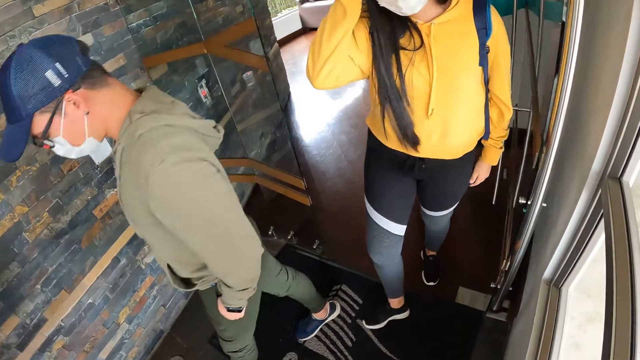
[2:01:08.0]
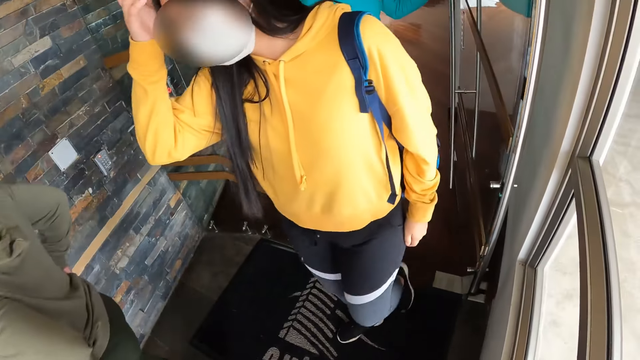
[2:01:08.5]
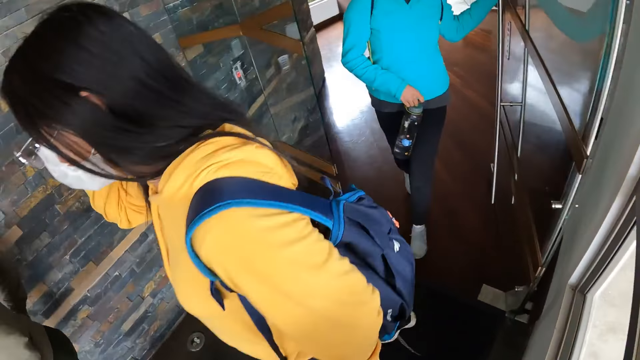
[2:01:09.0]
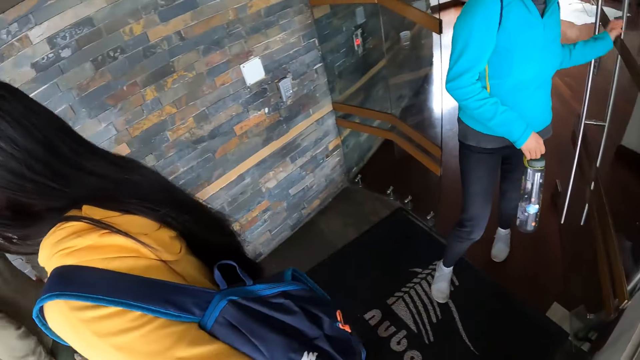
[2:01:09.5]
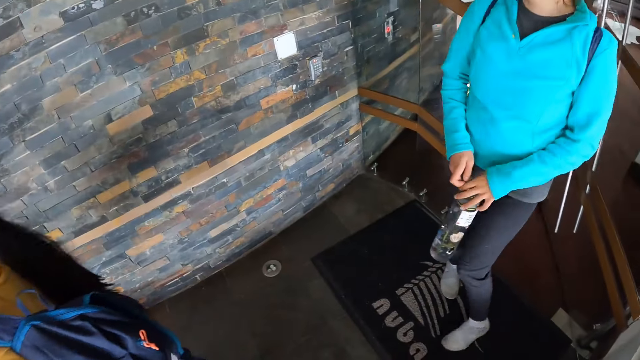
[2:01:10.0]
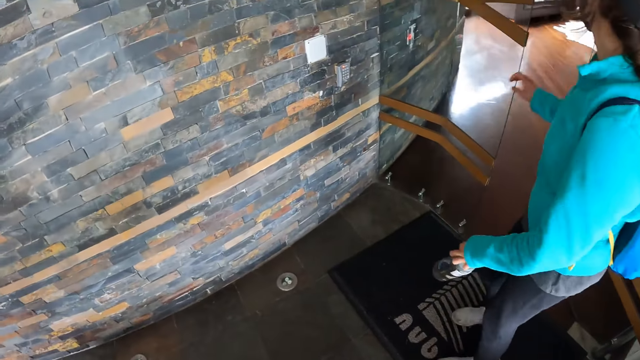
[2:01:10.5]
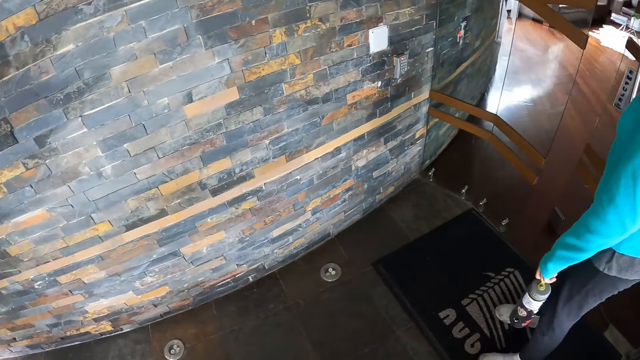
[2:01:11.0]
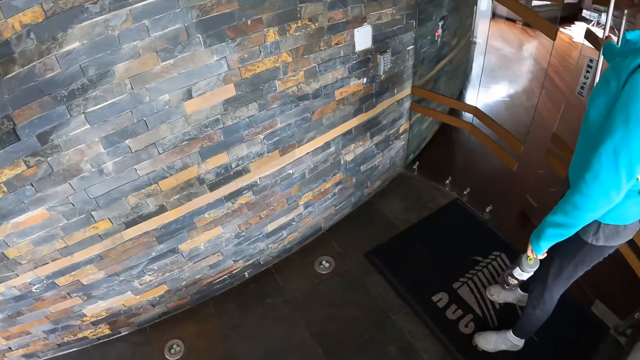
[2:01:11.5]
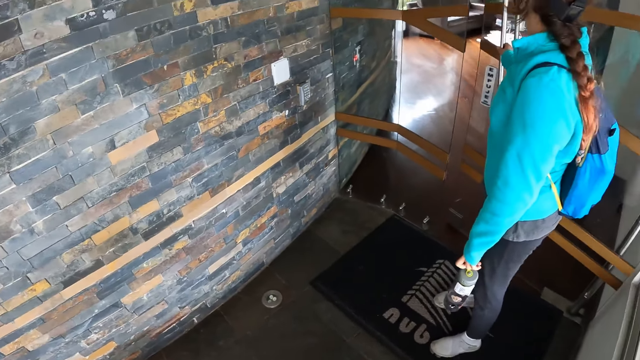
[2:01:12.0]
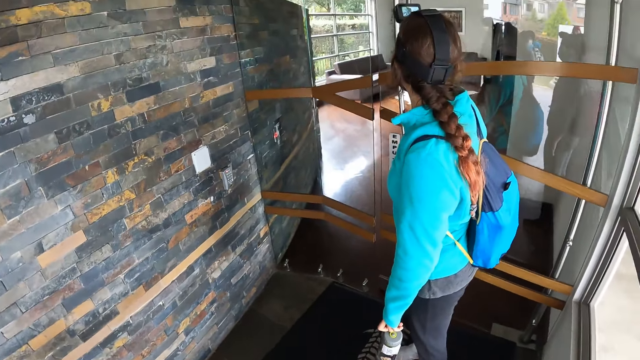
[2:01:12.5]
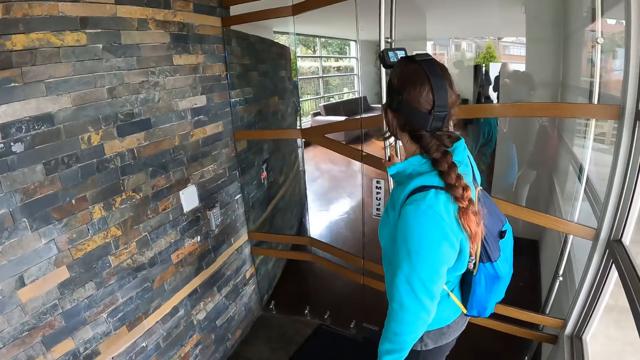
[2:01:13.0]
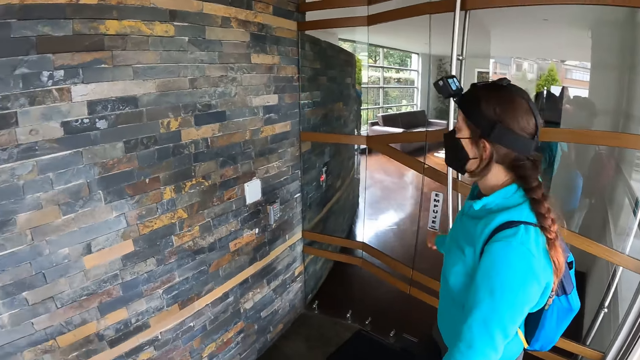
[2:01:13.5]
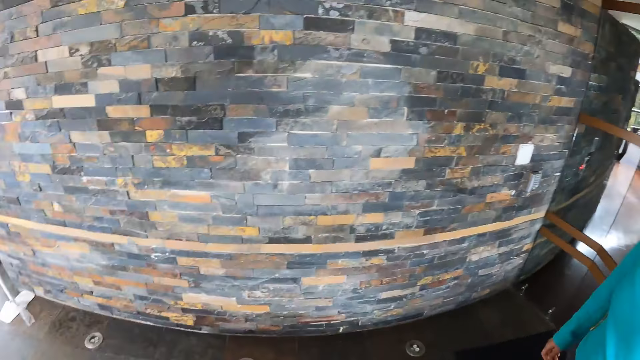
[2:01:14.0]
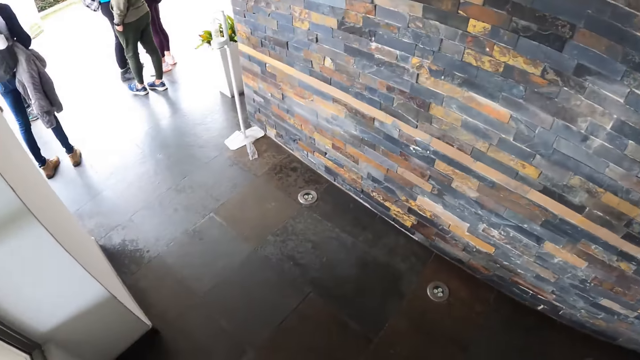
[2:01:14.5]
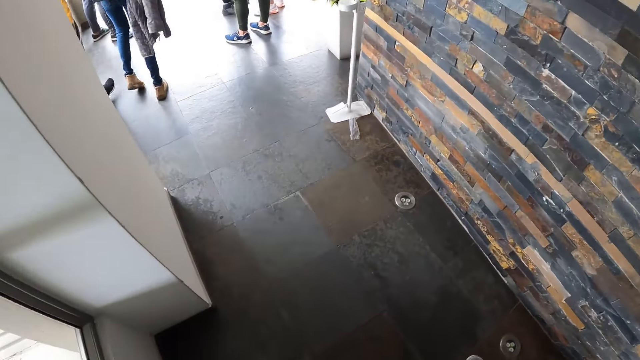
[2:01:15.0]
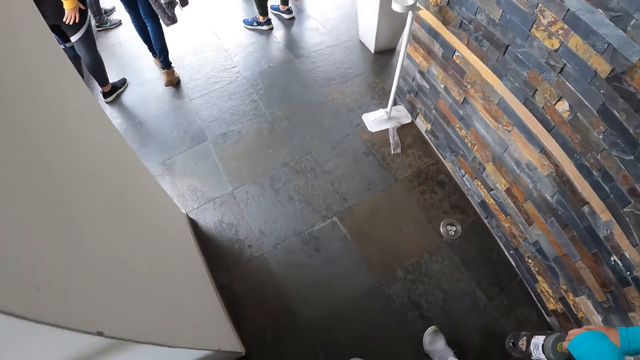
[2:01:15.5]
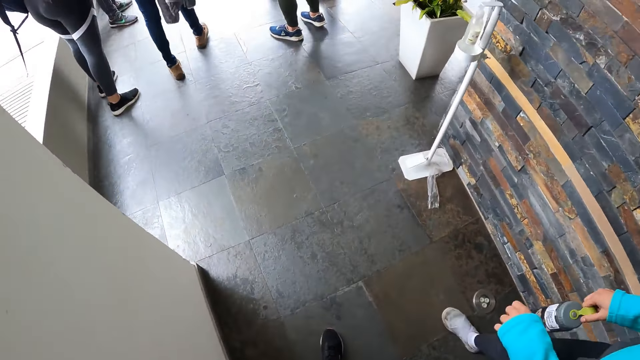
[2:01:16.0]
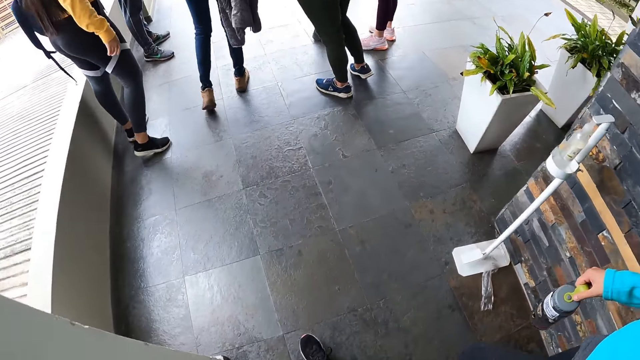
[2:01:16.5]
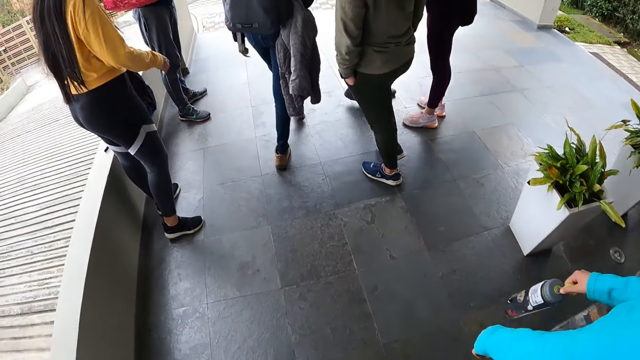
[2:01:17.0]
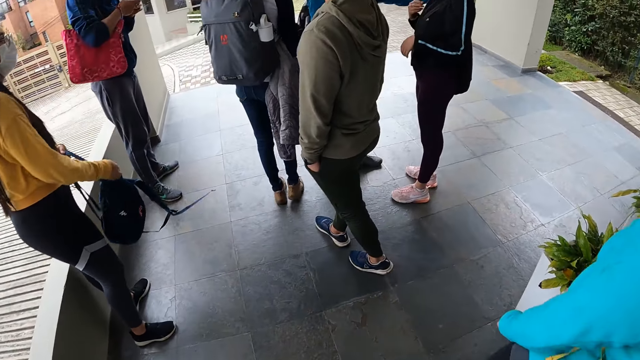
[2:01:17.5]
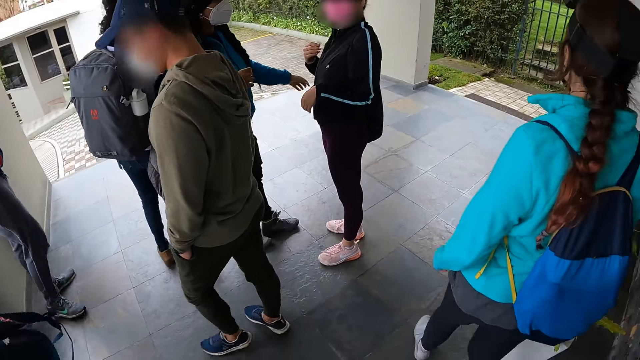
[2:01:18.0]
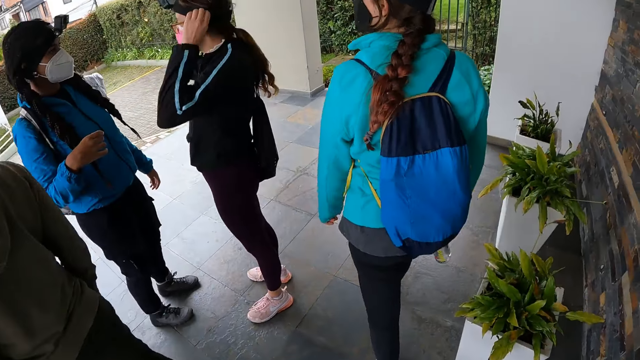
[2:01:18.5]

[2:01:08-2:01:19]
The woman closes a door with her left hand. The woman passes the water bottle to her left hand. The woman closes the door with her right hand. The woman walks at the verandah. The camera wearer walks at the verandah.

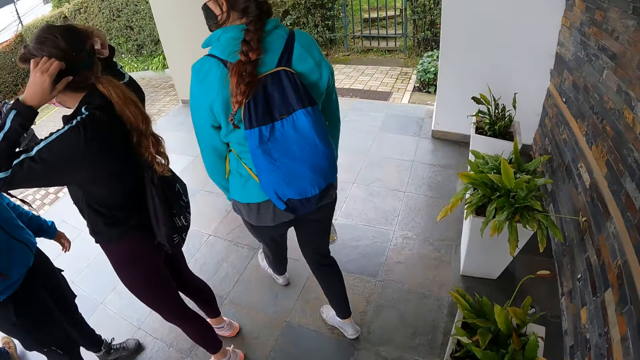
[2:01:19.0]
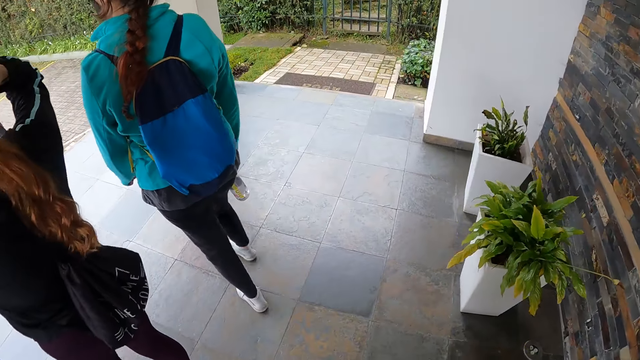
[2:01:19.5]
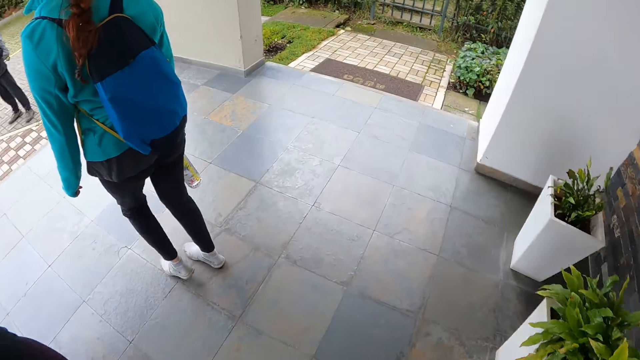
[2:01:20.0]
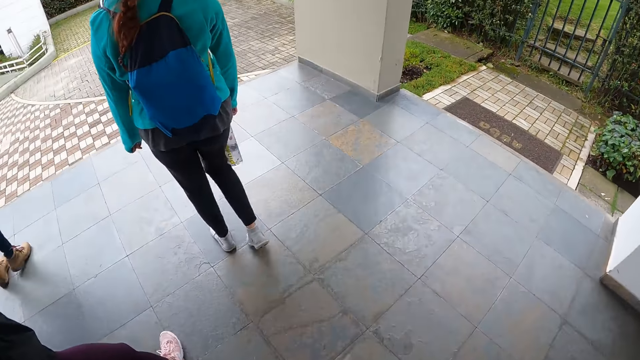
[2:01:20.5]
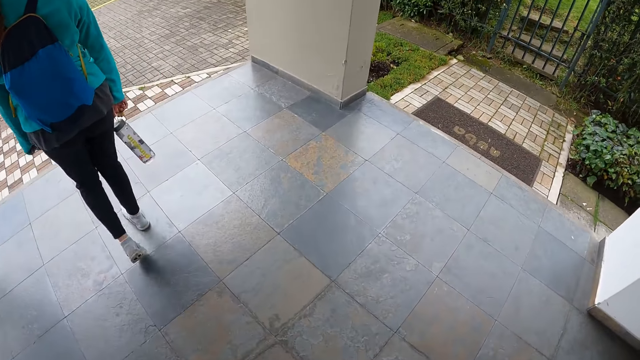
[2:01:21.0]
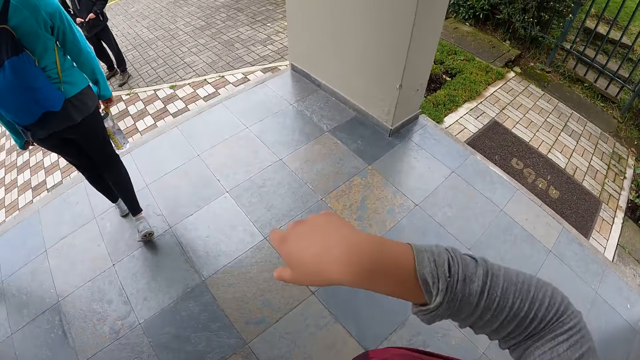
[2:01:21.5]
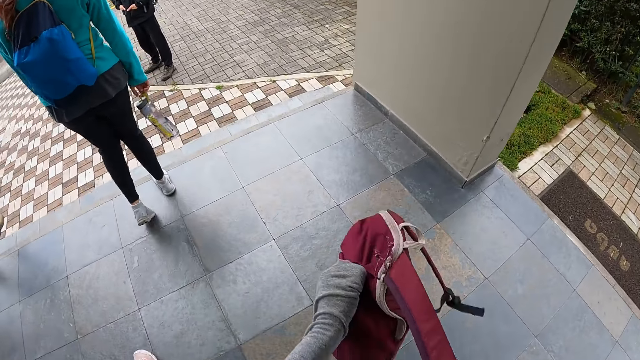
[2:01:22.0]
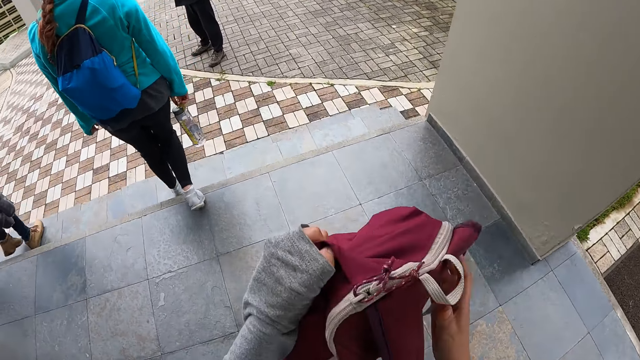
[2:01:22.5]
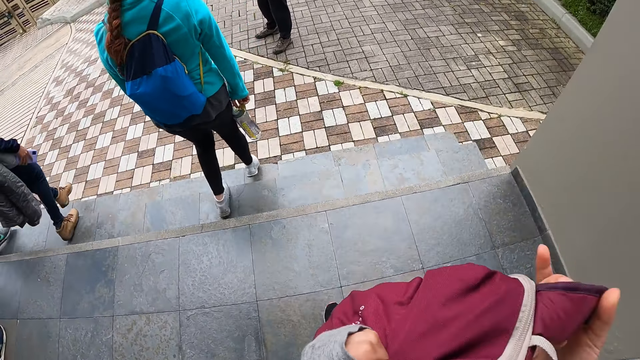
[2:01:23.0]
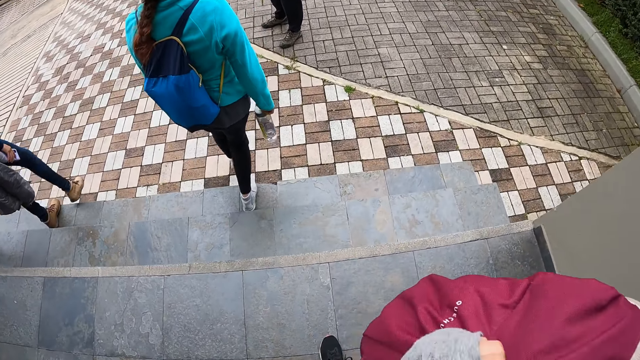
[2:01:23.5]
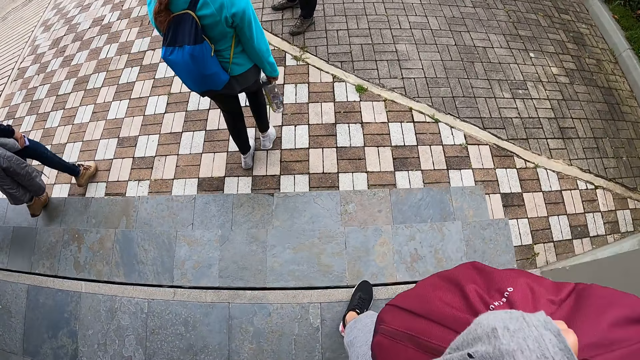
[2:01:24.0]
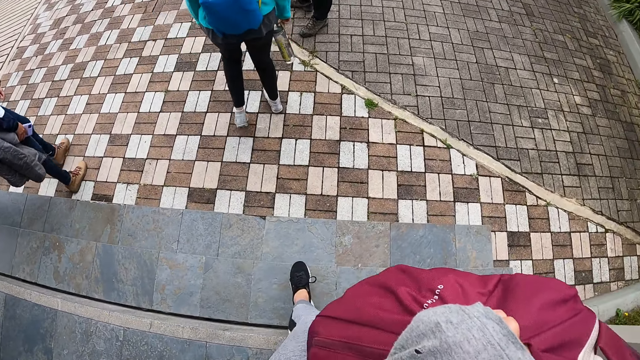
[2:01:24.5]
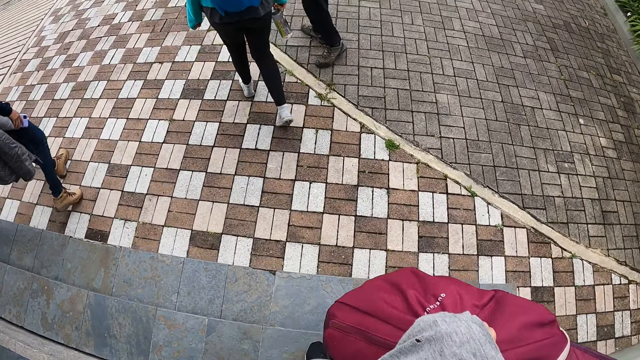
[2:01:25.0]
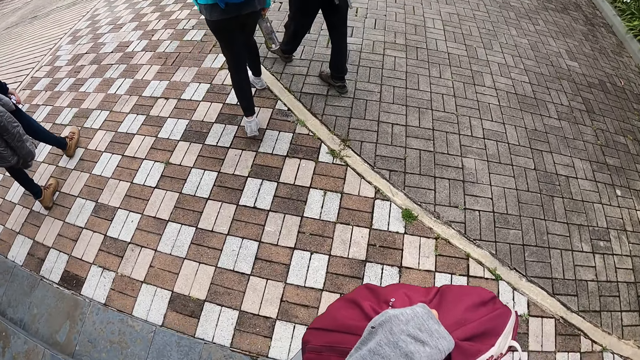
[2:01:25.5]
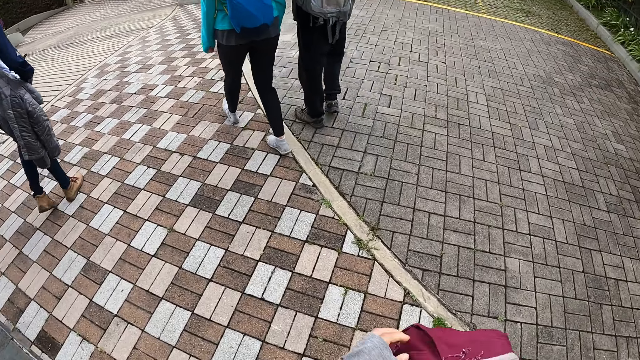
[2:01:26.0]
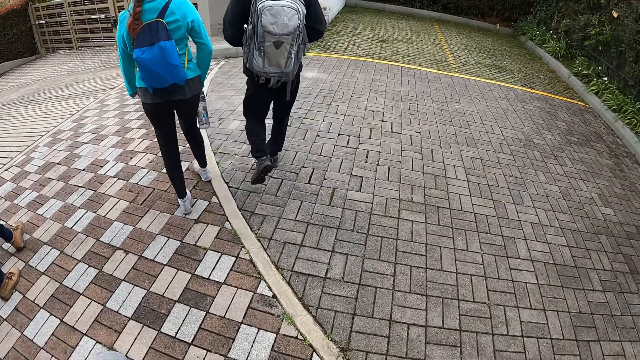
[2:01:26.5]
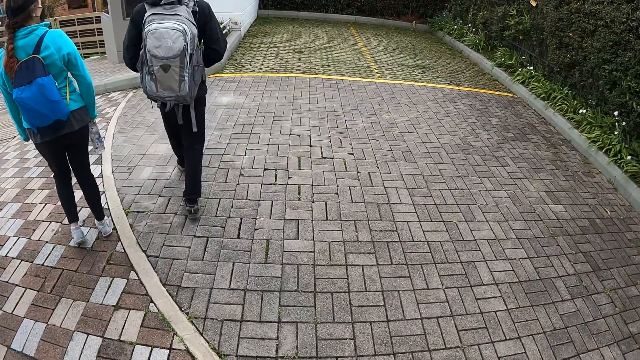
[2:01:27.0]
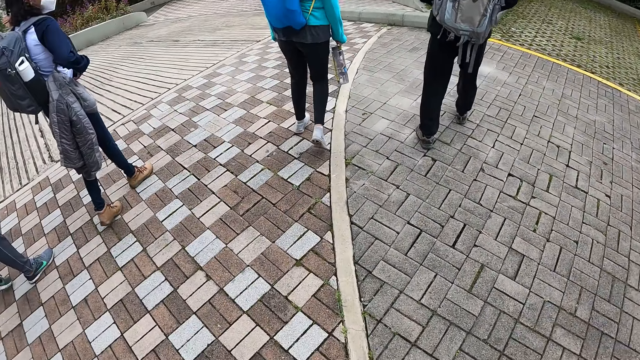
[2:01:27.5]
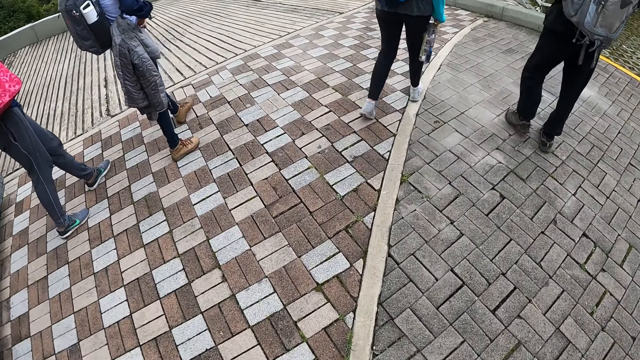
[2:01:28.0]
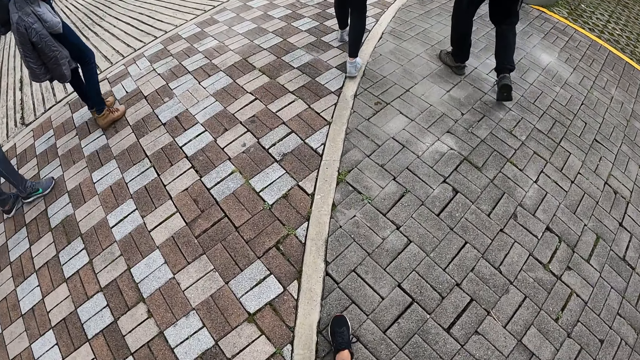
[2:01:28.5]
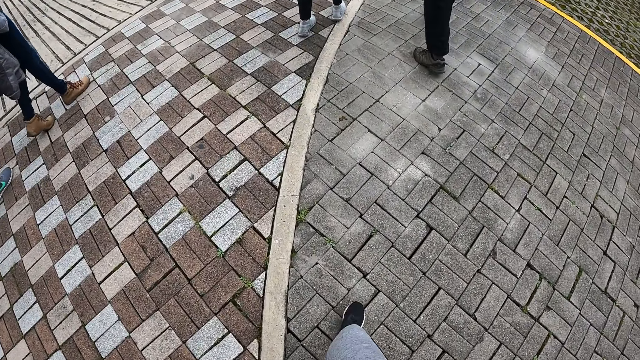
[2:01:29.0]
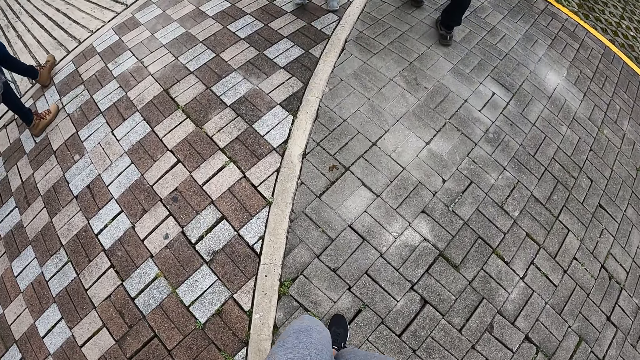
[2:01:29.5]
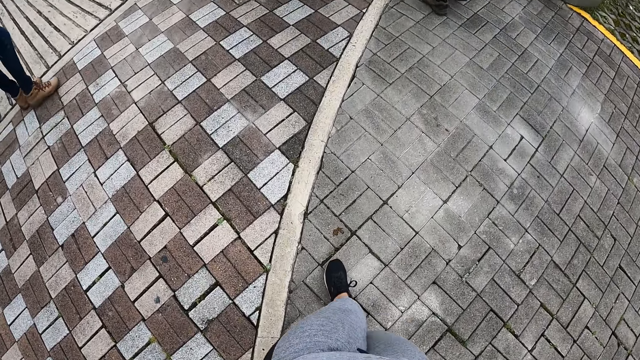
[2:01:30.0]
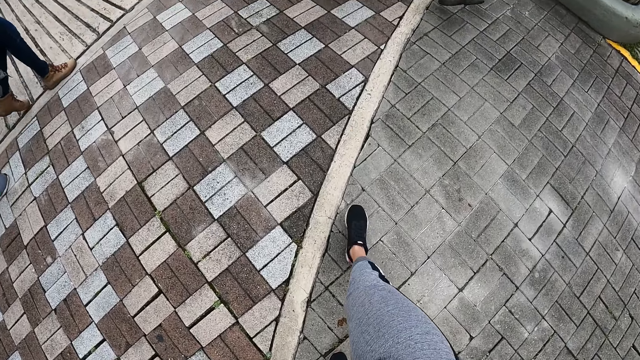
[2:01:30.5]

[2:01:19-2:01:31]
The camera wearer picks up the bag with the left hand. The woman walks down a staircase towards a walkway. The camera wearer adjusts the handles of the bag with her right hand. She holds the bag with both hands. The woman walks on the walkway towards an entrance. The camera wearer walks down the staircase towards the walkway. She walks on the walkway towards the entrance.
